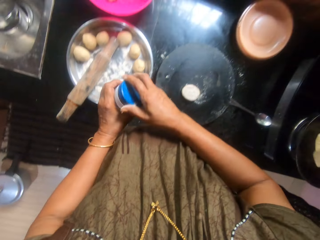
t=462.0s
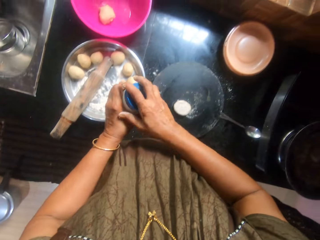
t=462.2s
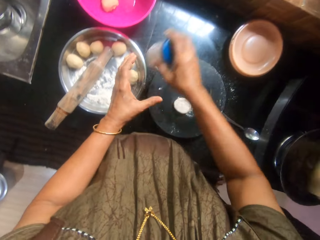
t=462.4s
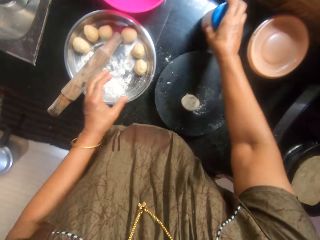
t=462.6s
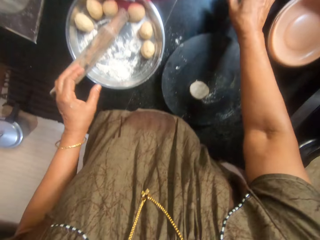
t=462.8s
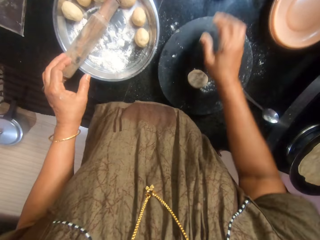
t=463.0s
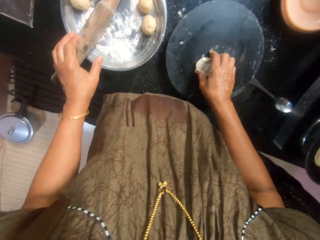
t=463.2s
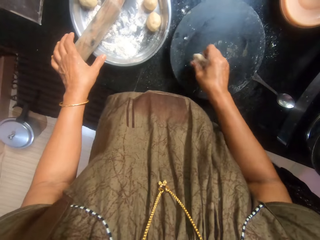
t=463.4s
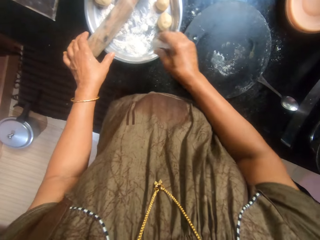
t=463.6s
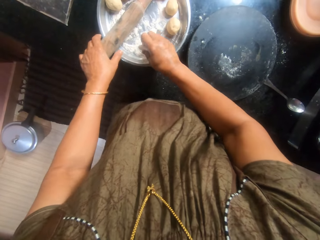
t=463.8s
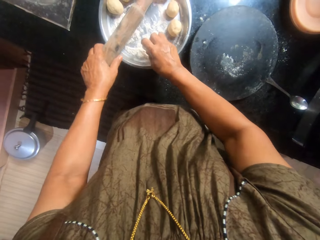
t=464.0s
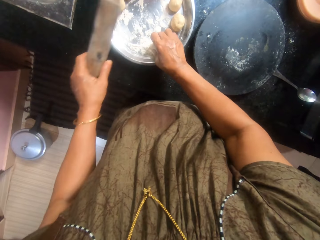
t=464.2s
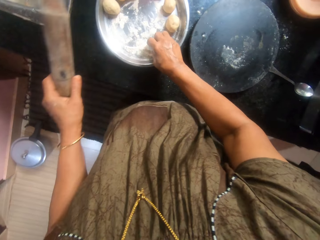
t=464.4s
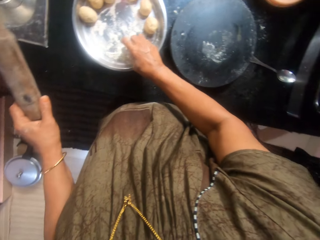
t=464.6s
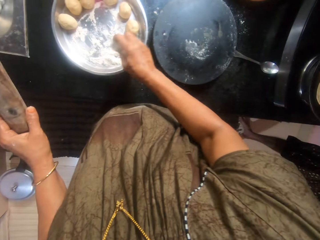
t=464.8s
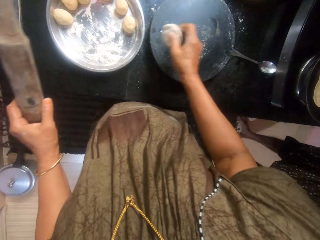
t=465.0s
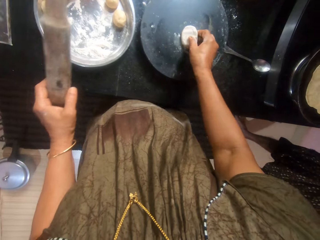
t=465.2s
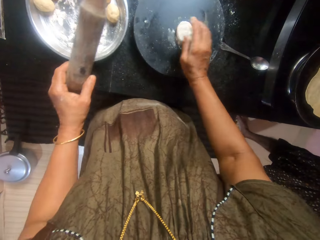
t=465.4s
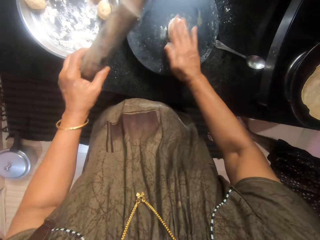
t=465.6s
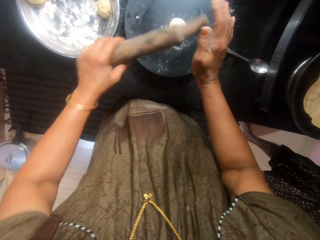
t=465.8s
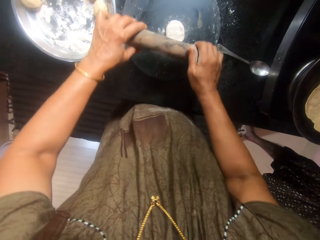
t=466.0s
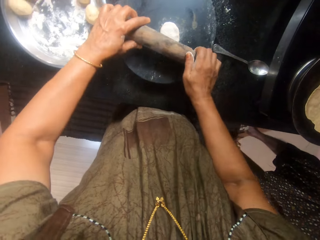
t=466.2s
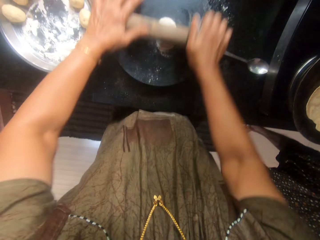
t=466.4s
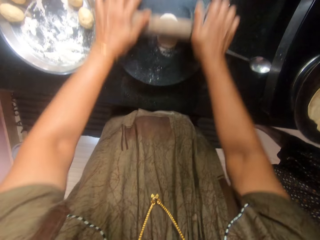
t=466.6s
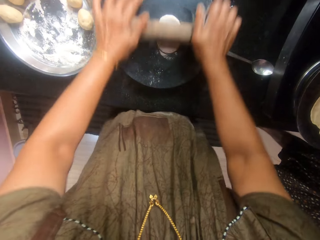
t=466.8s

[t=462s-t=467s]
The camera wearer pours flour on a platter. They flip the dough inside the pan with the spoon. They cover the container with its lid. They drop the container on the countertop. They pick the dough from the pastry board. They mix the dough with flour inside the tray. They pick the rolling pin from the tray. They place the dough on the flour on the pastry board. They flatten the dough with the rolling pin.

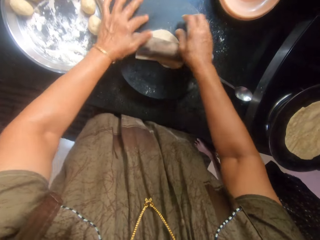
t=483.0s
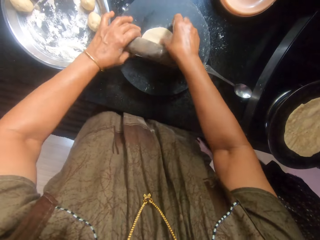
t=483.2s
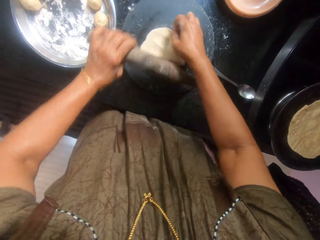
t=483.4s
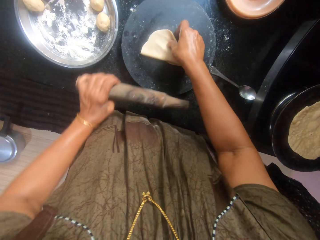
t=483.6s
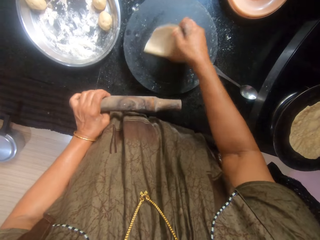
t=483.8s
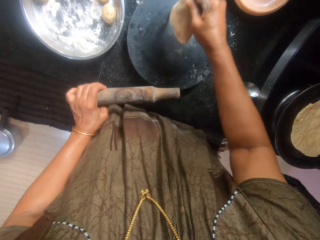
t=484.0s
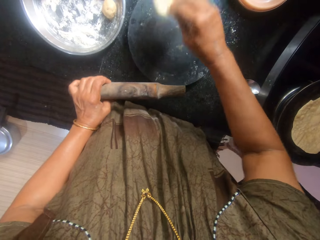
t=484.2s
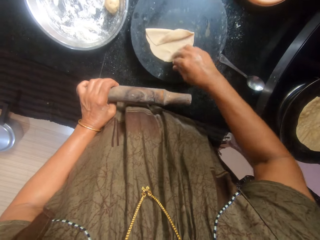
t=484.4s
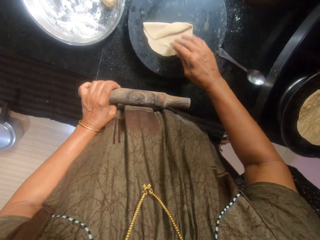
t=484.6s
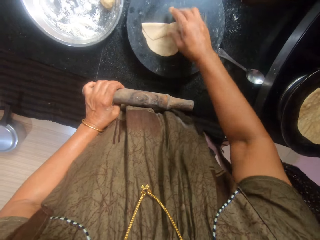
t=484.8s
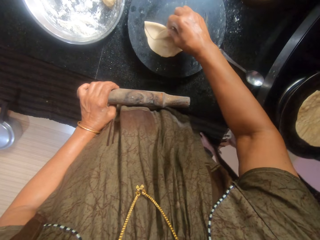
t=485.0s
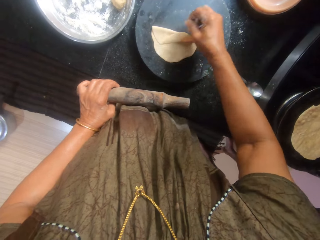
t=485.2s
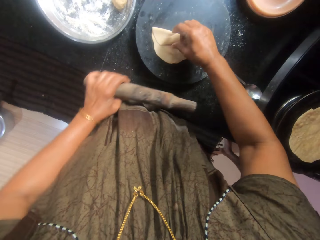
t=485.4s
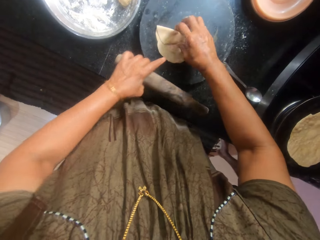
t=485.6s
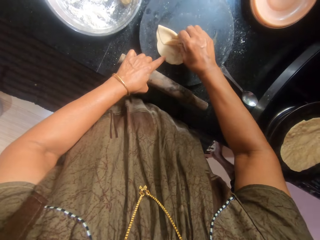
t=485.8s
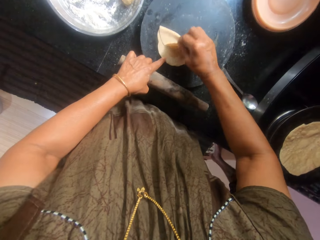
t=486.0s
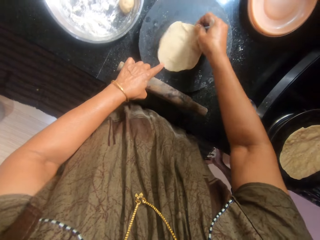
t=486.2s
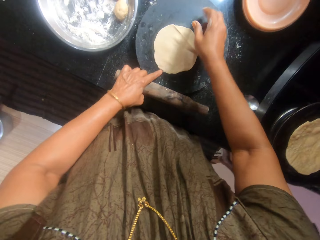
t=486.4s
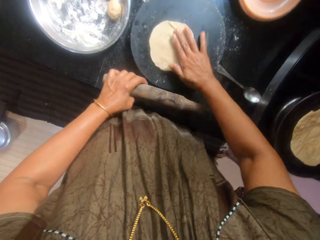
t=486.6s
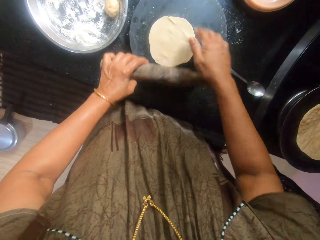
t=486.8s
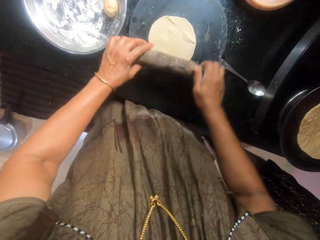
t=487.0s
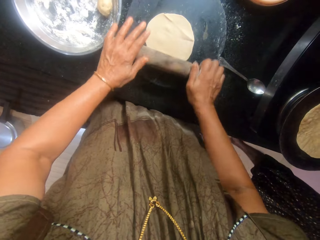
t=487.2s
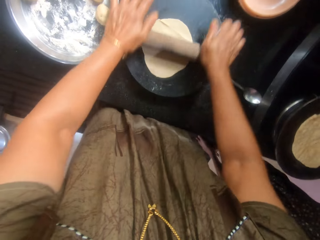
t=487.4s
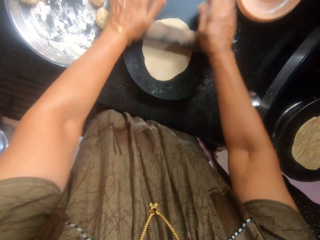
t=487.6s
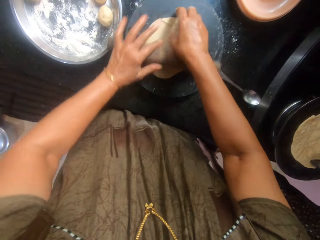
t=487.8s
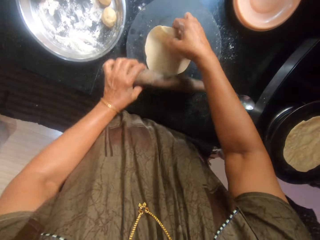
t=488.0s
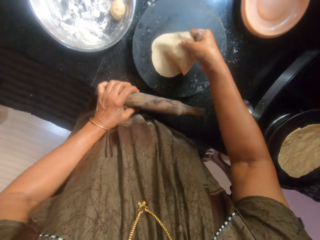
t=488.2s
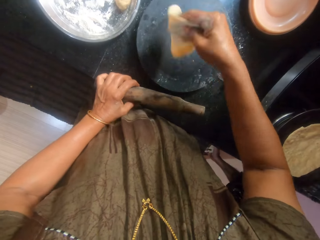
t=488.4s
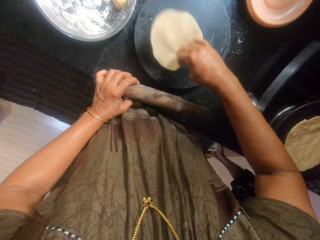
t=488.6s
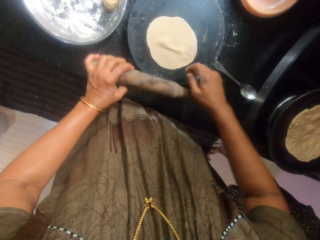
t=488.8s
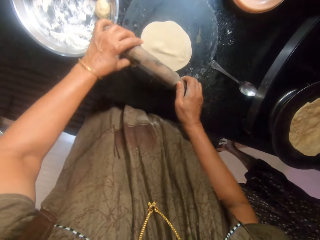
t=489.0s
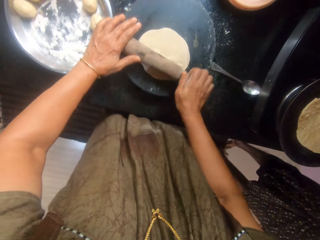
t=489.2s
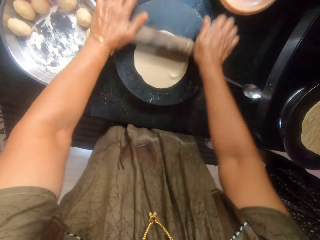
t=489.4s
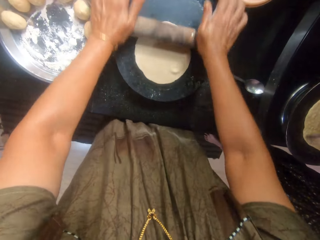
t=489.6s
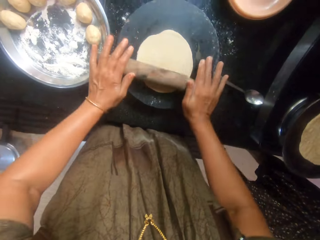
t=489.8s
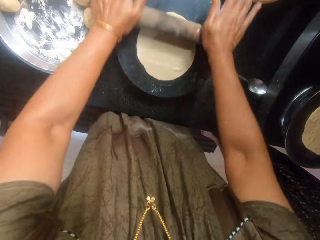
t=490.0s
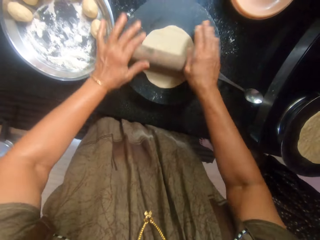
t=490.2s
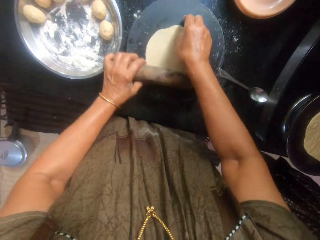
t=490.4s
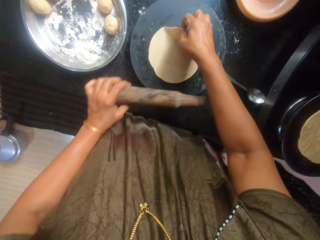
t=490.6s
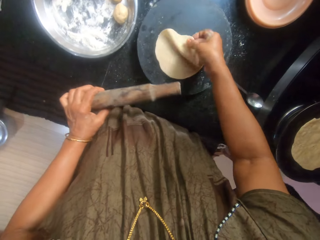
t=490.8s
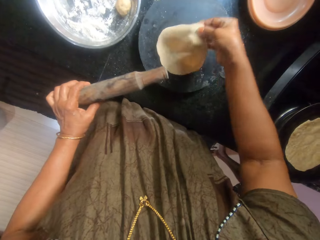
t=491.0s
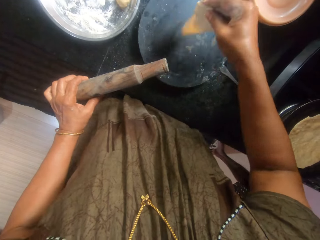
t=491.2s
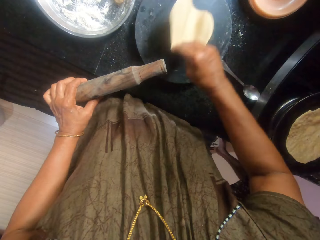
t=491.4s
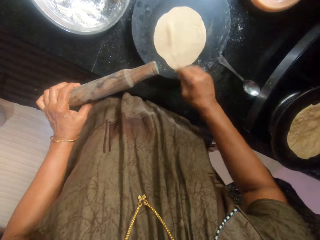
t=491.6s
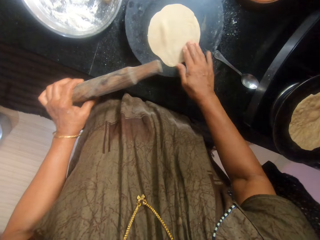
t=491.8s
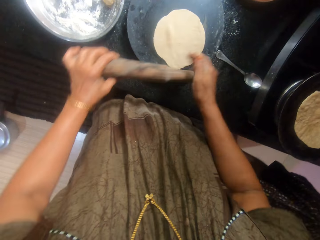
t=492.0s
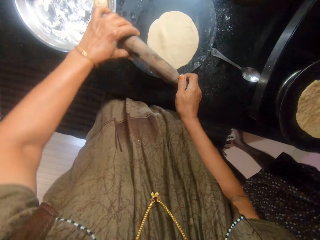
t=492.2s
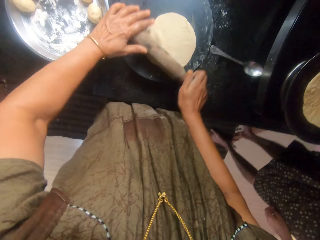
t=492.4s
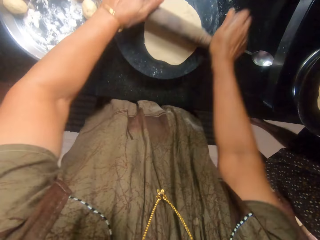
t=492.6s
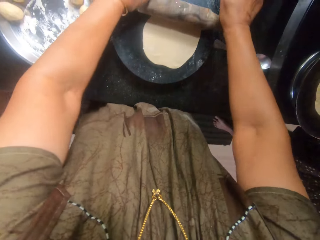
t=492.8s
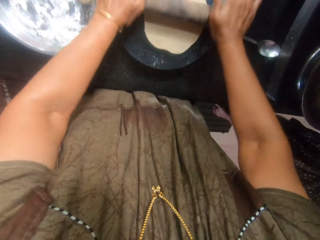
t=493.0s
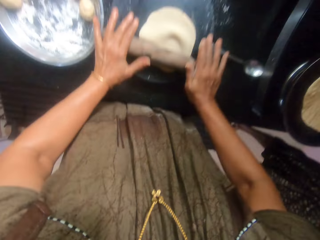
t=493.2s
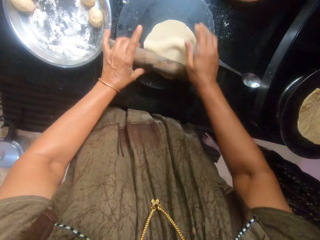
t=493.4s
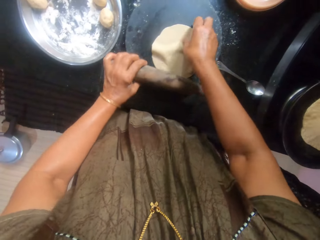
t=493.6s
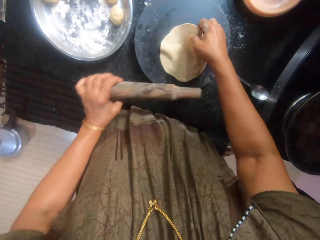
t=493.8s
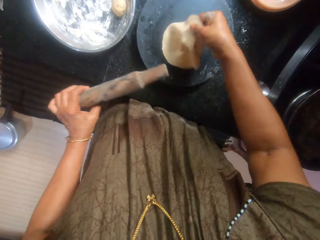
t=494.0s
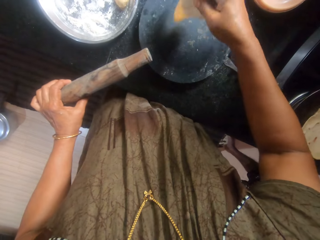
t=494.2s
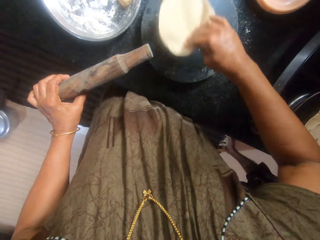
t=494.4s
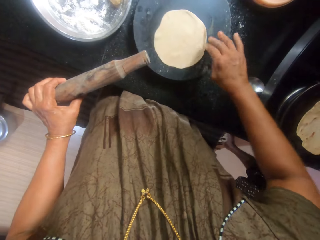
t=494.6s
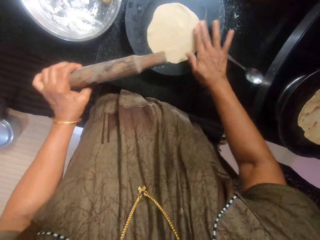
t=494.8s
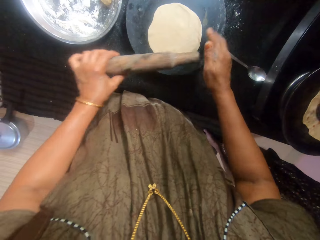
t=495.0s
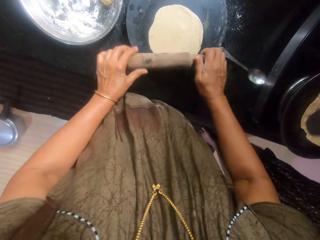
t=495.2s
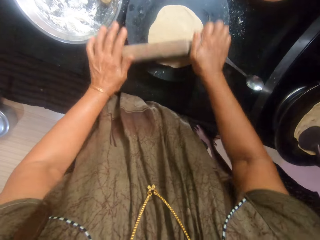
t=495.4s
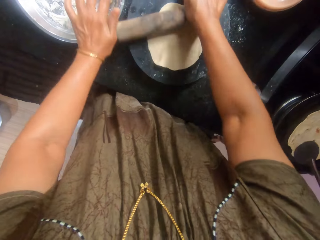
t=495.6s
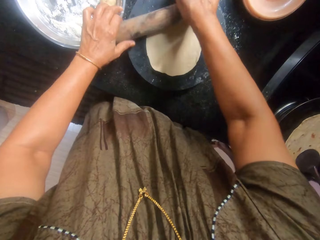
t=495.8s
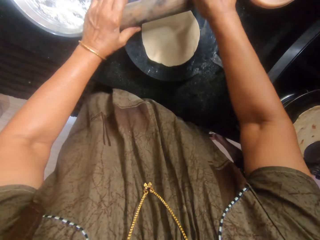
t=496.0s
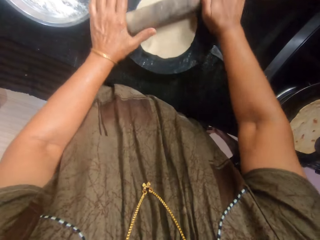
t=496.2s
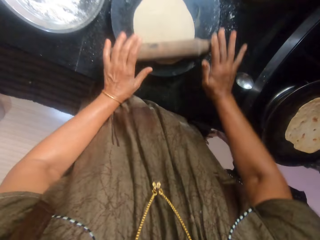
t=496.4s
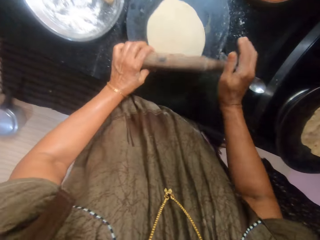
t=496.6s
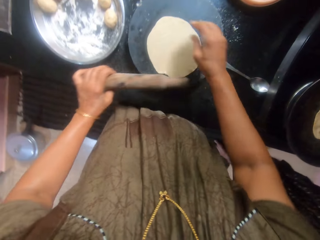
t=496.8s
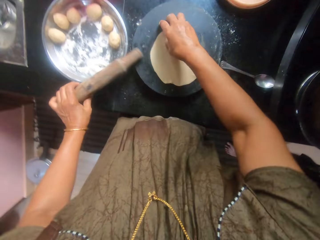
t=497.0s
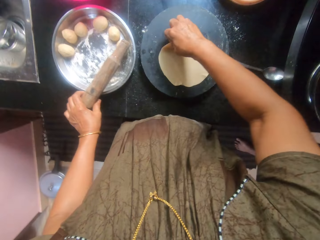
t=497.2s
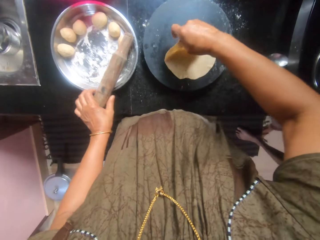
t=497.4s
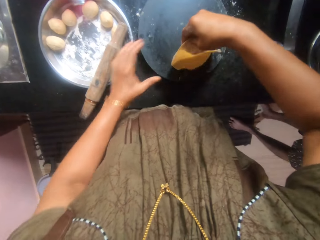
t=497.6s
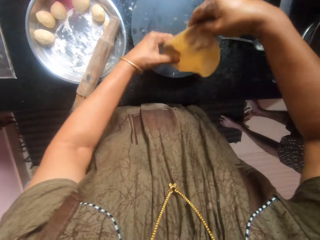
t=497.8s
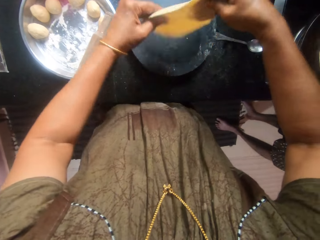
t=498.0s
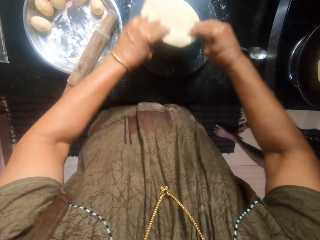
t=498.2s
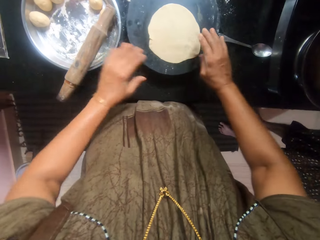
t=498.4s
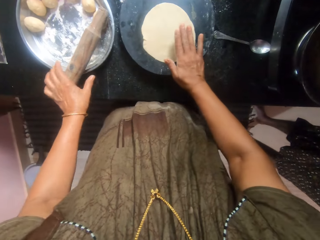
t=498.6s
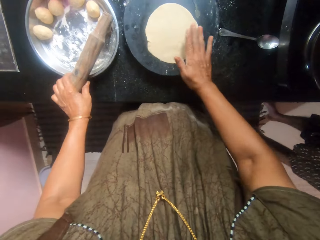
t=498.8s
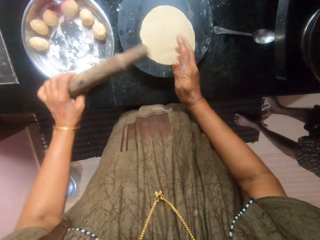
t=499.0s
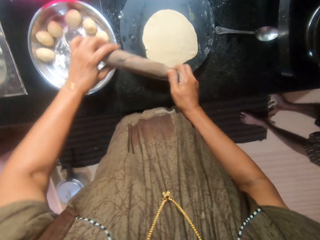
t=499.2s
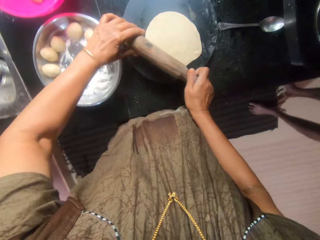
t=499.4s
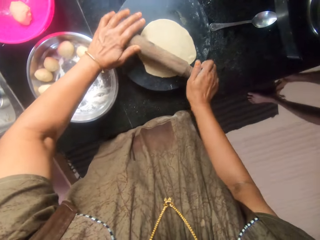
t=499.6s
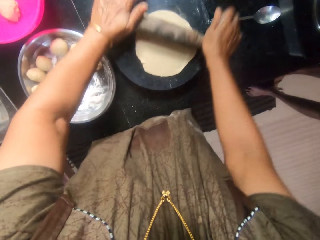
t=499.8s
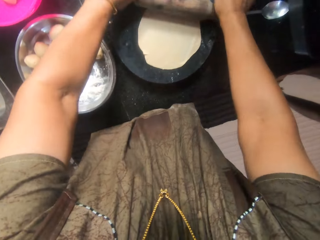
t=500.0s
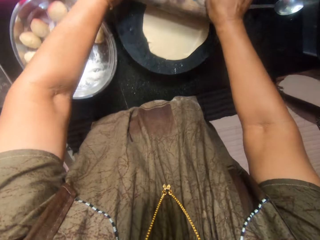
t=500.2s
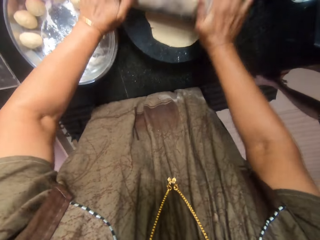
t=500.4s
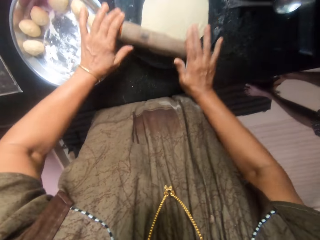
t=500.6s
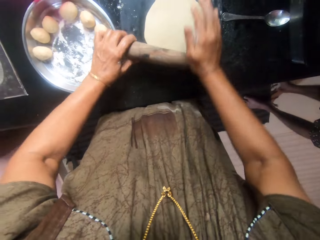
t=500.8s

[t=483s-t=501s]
The camera wearer straightens the dough. They flatten the dough with the rolling pin. They turn the dough upside down. They flatten the dough with the wooden rolling pin. They turn the dough upside down. They flatten the dough with the rolling pin. A woman flips the dough inside the pan. The camera wearer turns the dough upside down. They flatten the dough with the rolling pin. They turn the dough upside down. They drop the rolling pin on the tray. They pick the rolling pin from the tray. They flatten the dough with the rolling pin.
